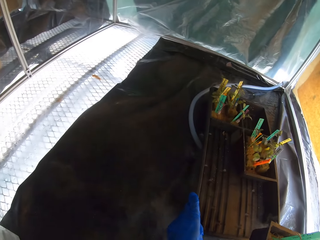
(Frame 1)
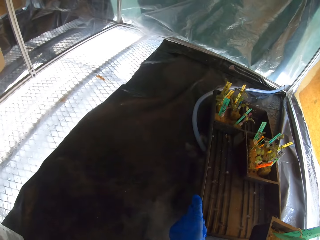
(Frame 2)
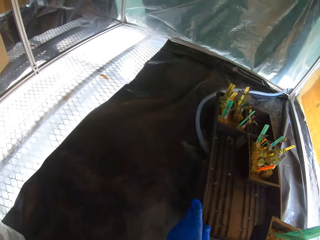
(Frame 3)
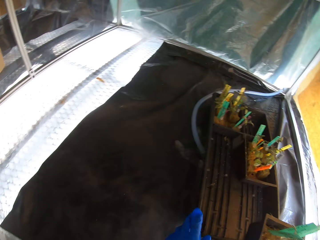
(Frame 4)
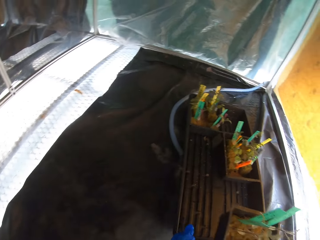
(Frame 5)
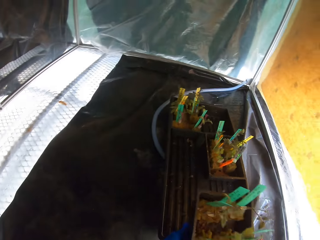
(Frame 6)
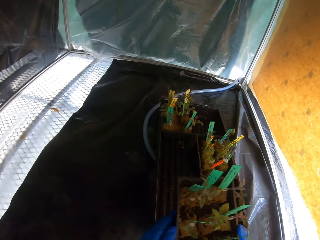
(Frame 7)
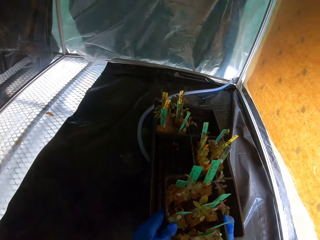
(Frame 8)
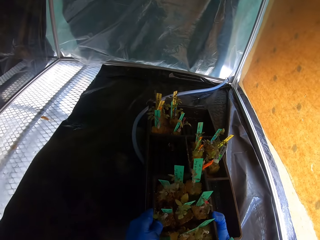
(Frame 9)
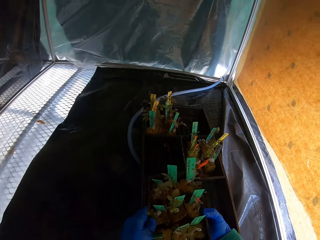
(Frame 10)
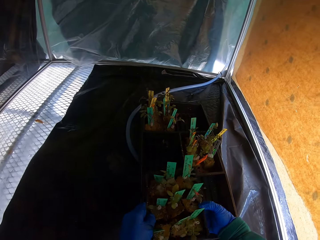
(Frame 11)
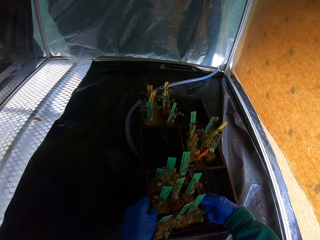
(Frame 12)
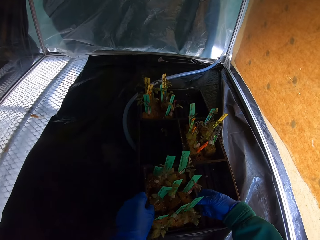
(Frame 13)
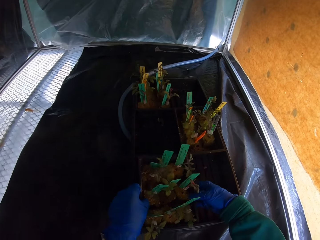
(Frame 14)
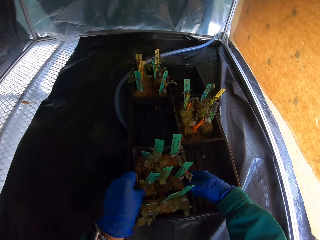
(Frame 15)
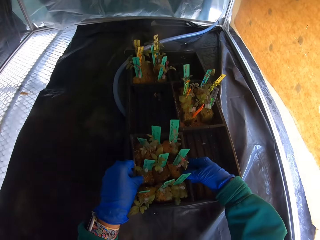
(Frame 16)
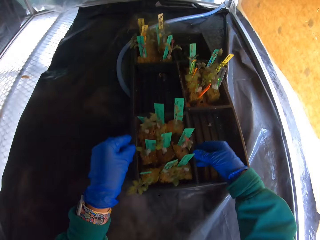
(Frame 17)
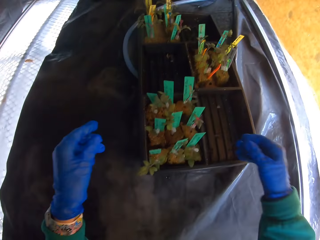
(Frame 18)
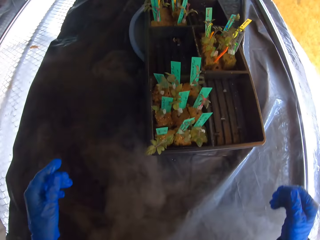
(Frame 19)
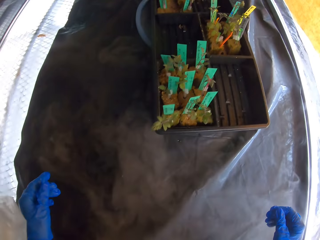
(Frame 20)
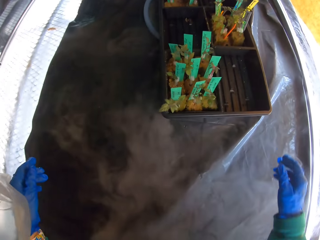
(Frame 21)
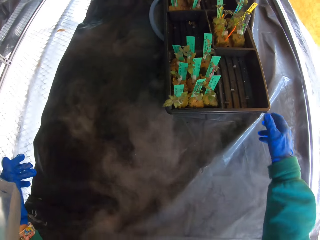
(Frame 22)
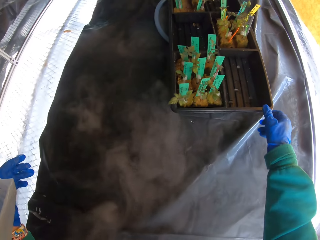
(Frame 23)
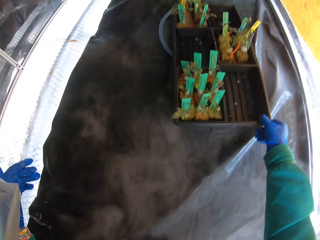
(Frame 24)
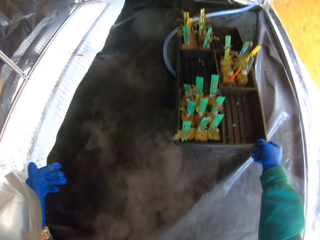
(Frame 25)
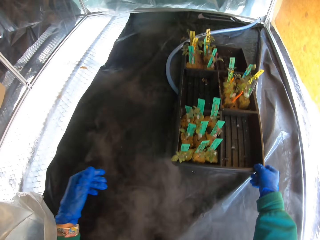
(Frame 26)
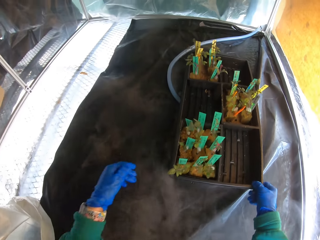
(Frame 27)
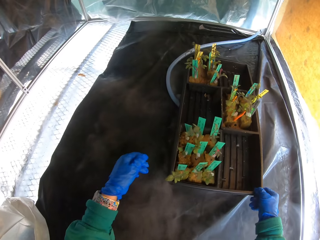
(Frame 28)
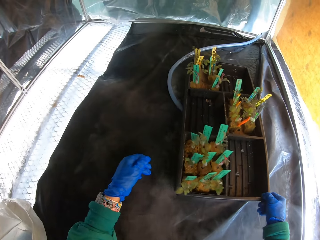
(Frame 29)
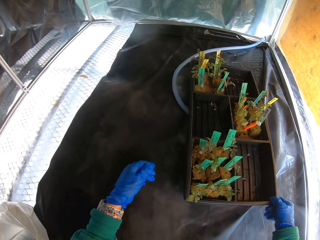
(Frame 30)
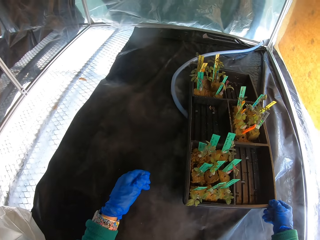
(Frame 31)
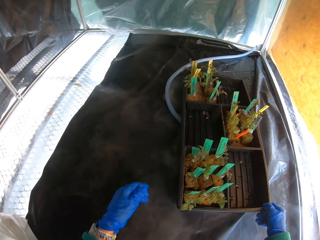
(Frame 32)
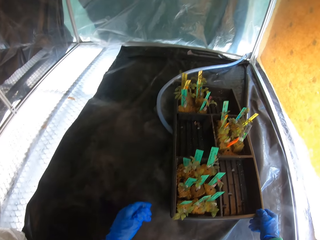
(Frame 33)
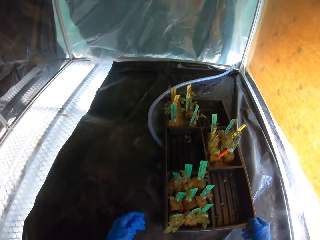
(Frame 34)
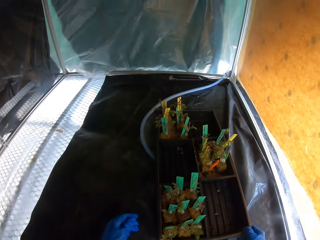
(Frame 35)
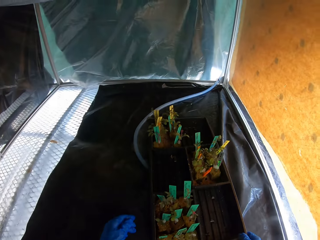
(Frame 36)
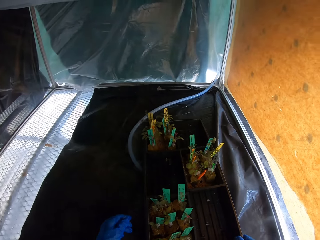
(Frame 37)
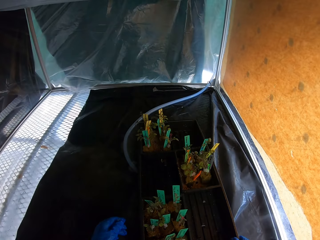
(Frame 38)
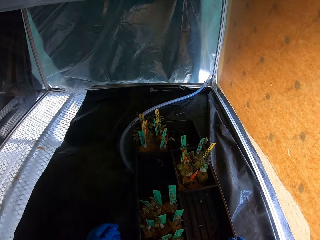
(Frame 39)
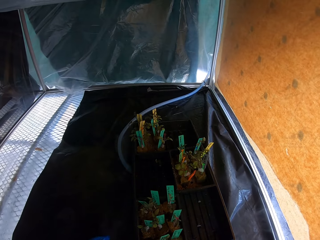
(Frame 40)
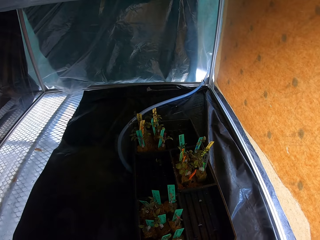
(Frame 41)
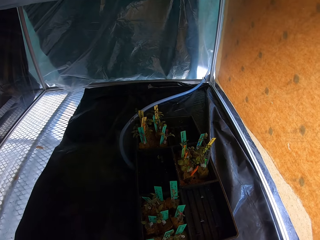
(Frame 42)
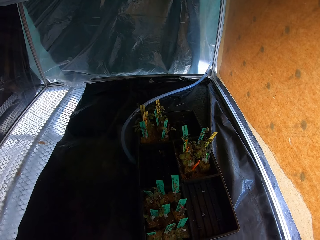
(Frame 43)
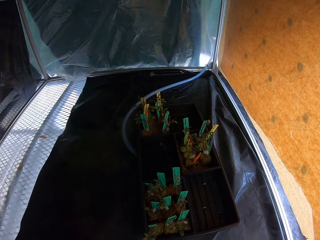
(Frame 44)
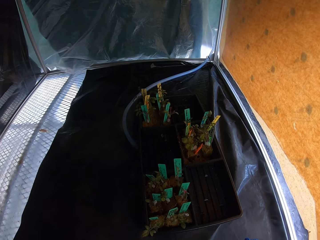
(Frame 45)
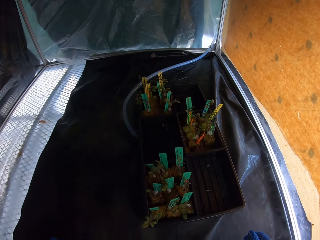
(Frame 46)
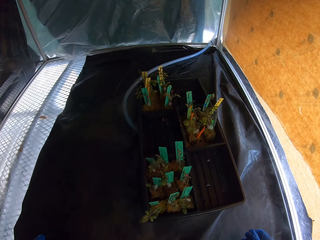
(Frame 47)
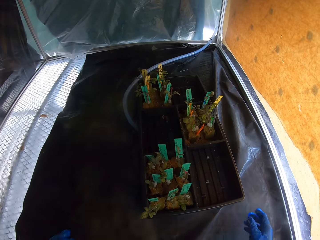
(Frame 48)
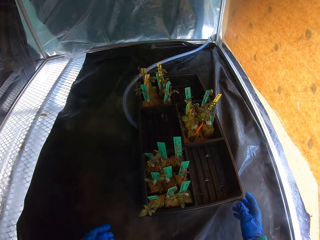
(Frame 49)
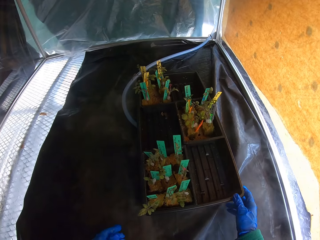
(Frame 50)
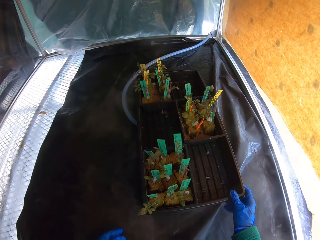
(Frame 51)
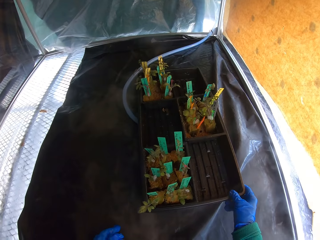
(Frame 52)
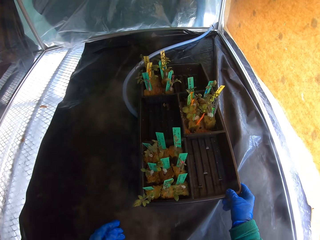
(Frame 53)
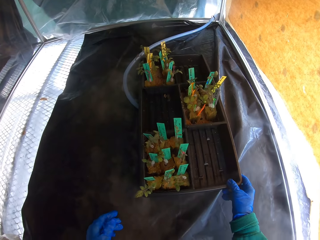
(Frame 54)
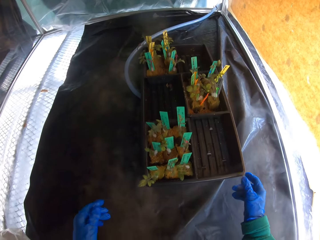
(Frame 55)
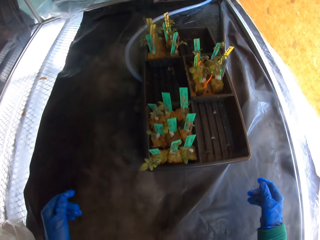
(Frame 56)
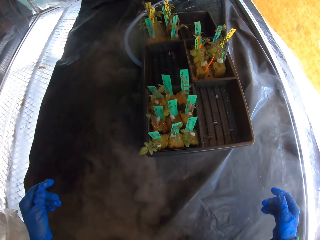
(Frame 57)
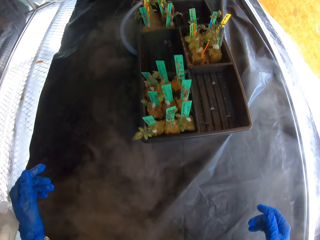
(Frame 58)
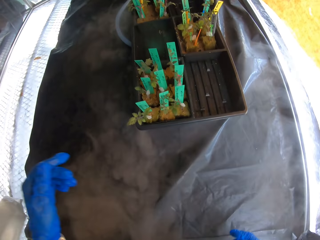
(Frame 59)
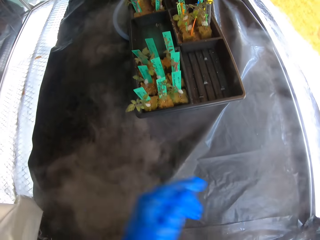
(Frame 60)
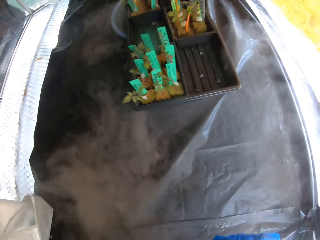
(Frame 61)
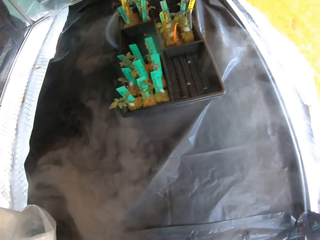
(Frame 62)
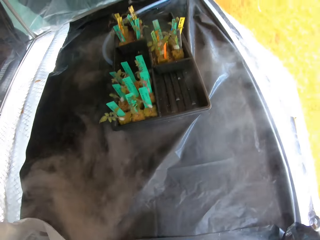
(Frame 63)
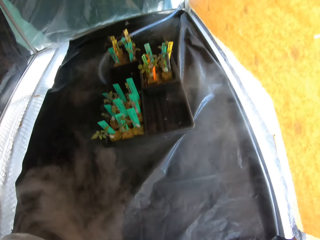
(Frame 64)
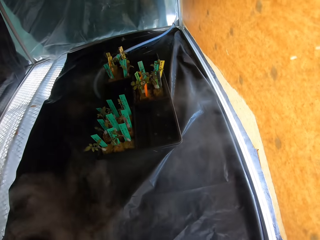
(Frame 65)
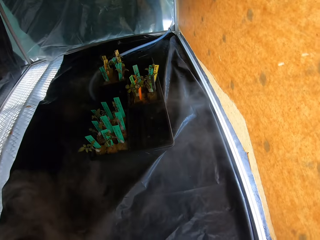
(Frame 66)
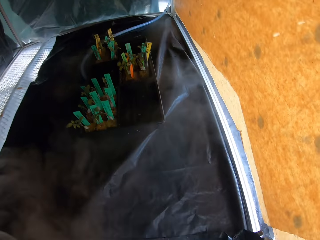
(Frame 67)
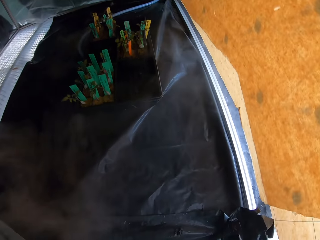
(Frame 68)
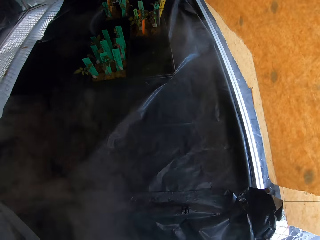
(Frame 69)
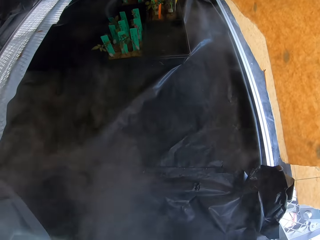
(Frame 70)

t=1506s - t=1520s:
The camera wearer puts the small container in the big container. They adjust the container. They adjust the container again.

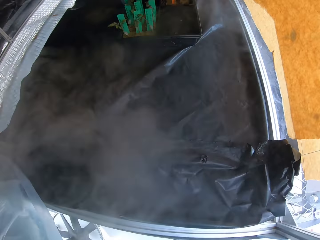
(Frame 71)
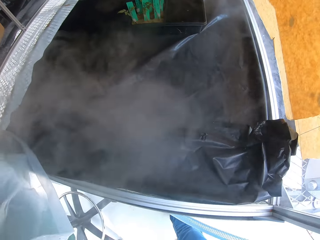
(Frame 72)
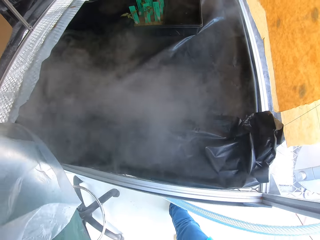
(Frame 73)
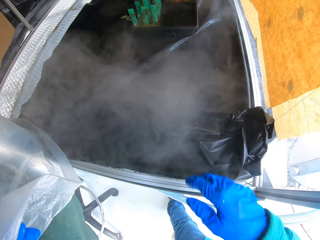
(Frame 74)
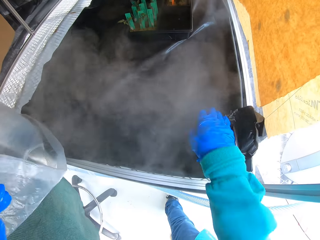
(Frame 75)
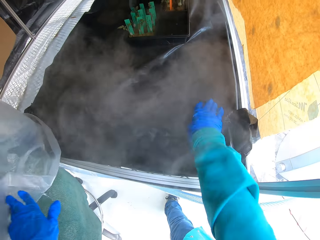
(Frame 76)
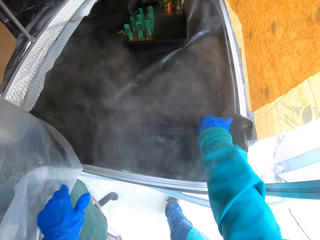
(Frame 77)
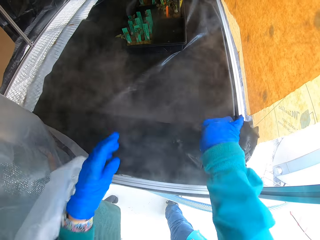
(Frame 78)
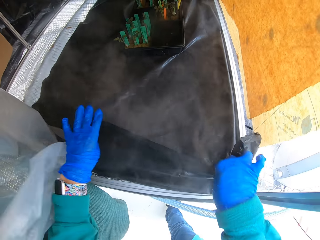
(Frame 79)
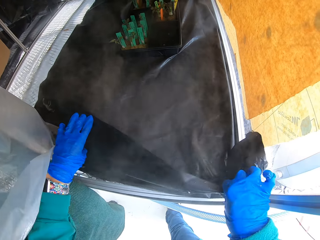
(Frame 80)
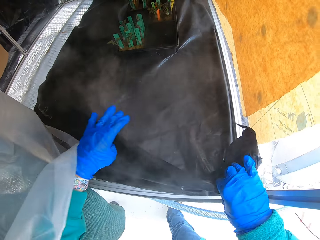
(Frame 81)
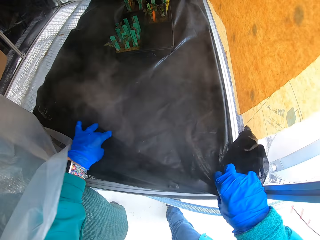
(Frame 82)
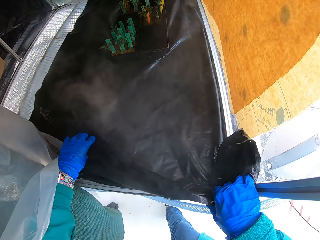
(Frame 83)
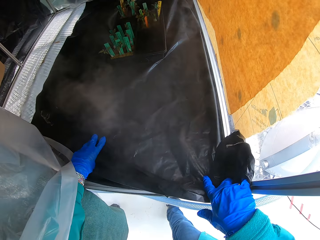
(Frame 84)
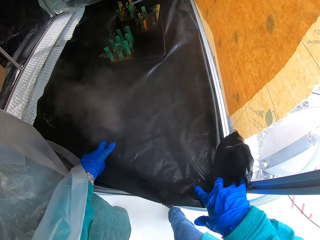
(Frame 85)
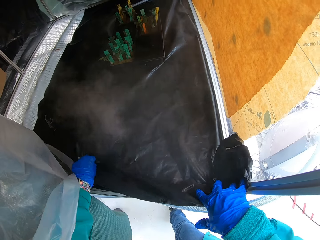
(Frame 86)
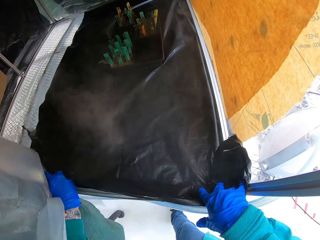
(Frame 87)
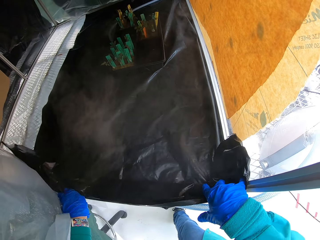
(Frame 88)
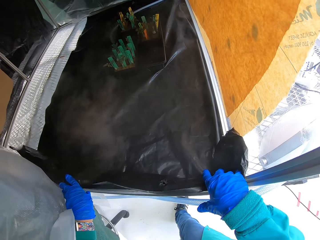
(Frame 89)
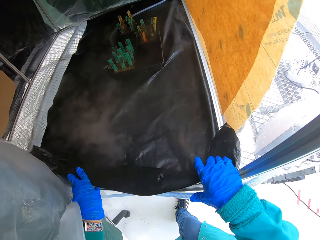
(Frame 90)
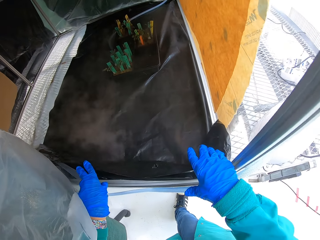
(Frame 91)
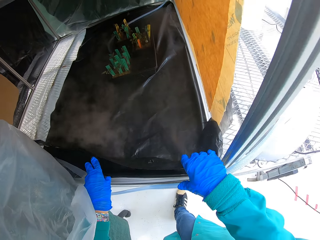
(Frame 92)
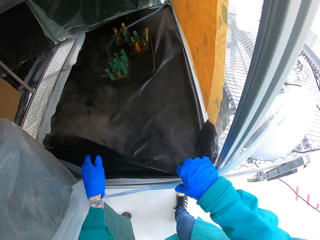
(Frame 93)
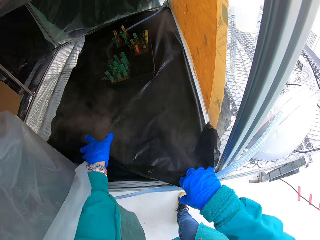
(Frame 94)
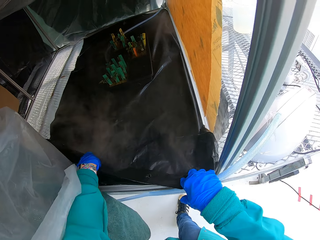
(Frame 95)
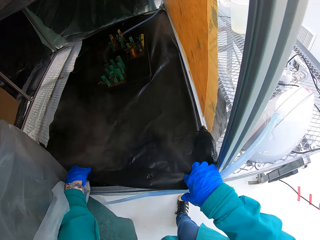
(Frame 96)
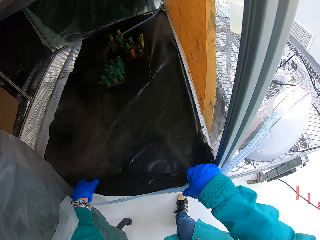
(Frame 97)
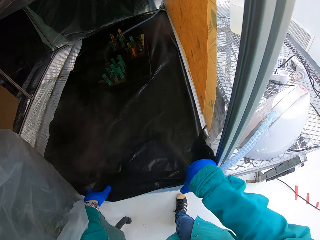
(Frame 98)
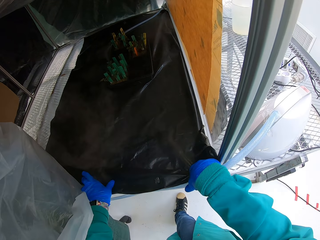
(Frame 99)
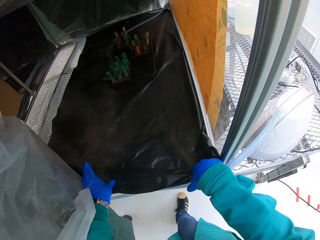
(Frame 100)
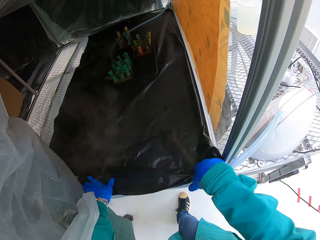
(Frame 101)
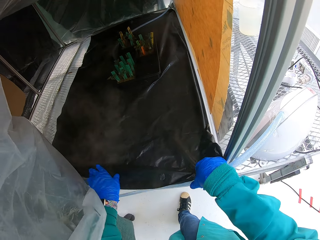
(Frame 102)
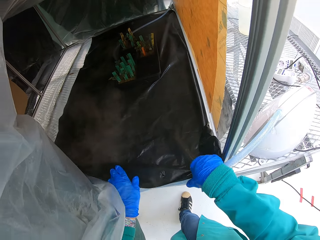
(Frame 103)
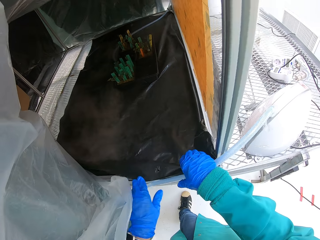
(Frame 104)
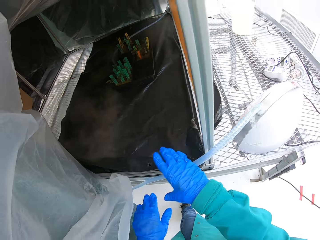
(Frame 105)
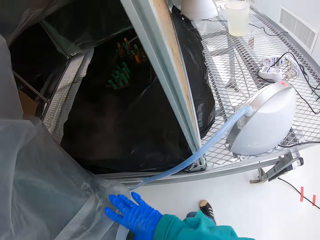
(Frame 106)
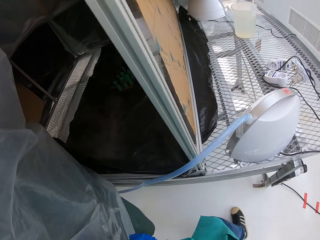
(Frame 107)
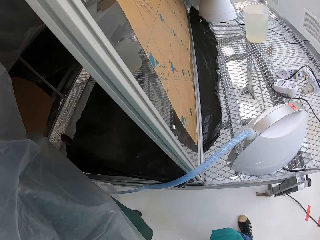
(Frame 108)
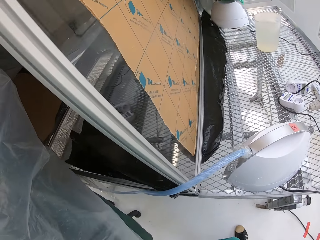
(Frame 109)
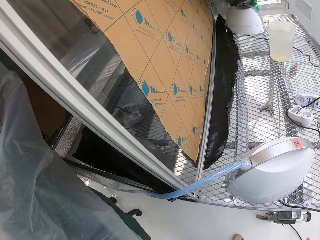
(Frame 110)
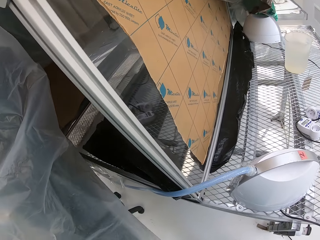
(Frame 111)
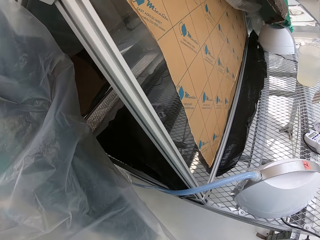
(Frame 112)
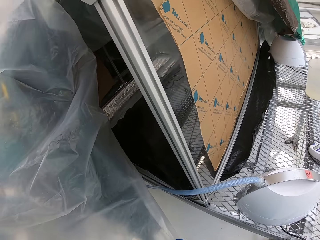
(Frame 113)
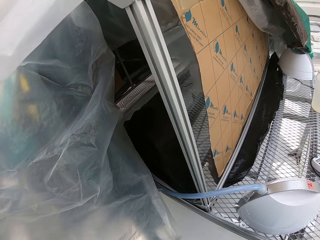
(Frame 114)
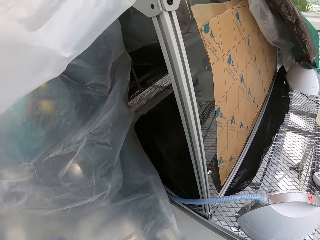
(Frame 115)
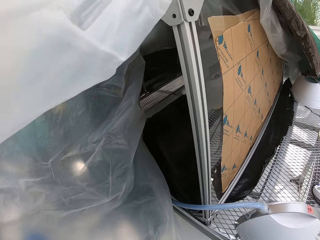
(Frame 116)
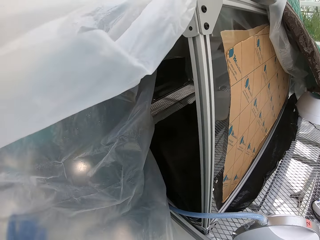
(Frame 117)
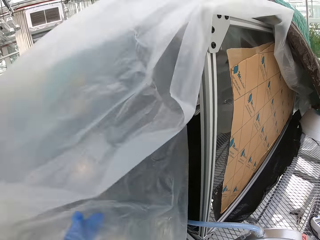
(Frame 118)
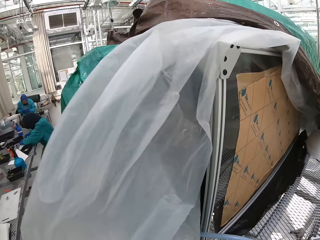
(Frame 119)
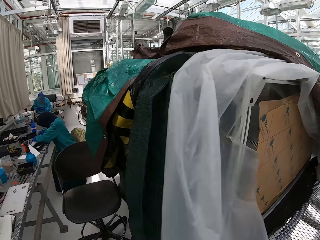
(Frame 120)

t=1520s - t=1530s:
The camera wearer holds the paper. They align the paper.
